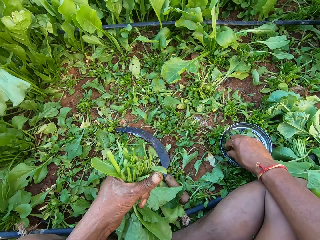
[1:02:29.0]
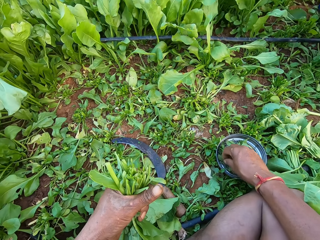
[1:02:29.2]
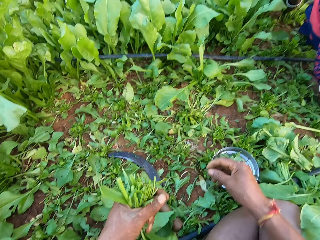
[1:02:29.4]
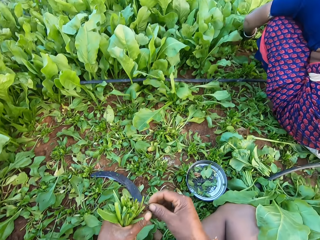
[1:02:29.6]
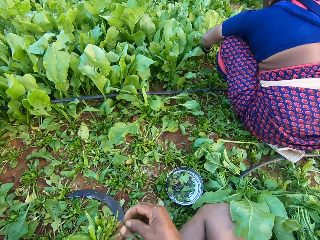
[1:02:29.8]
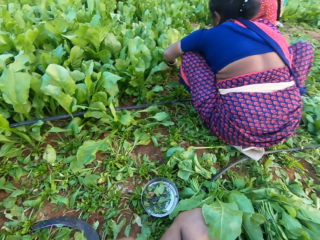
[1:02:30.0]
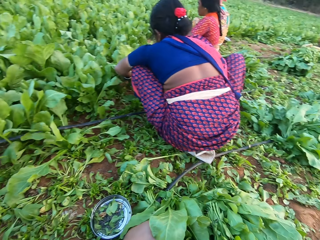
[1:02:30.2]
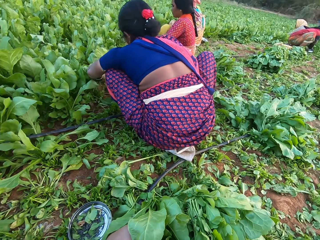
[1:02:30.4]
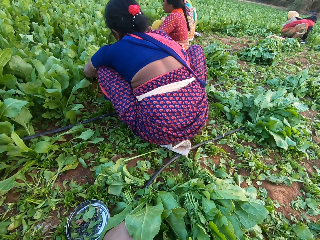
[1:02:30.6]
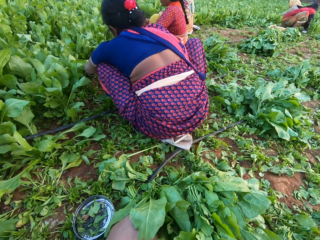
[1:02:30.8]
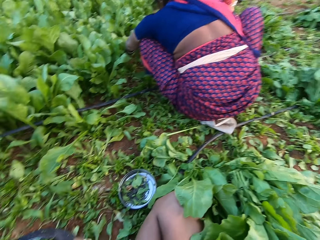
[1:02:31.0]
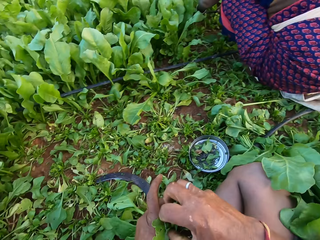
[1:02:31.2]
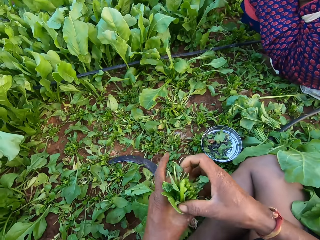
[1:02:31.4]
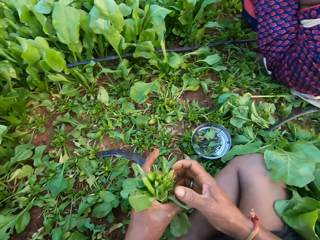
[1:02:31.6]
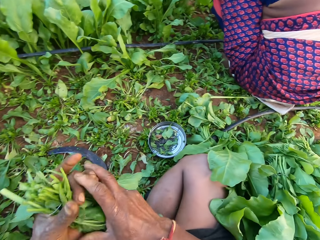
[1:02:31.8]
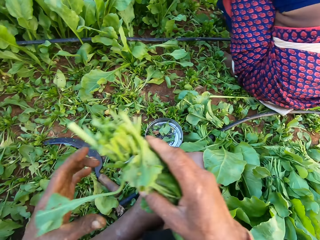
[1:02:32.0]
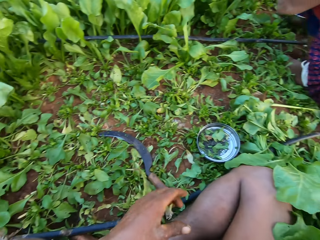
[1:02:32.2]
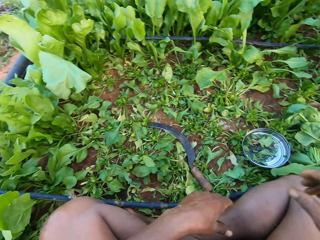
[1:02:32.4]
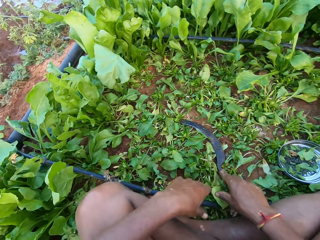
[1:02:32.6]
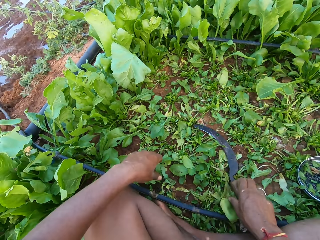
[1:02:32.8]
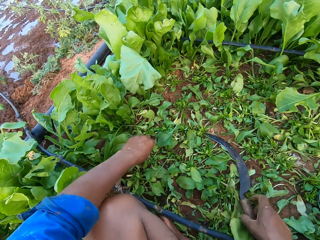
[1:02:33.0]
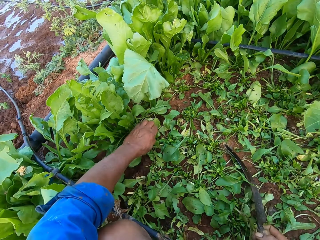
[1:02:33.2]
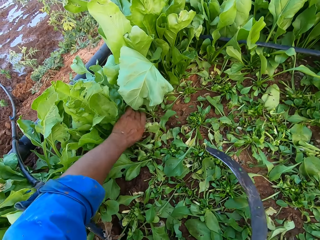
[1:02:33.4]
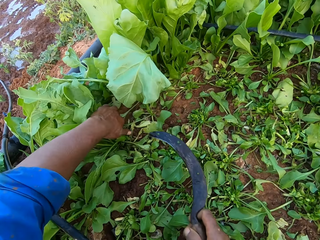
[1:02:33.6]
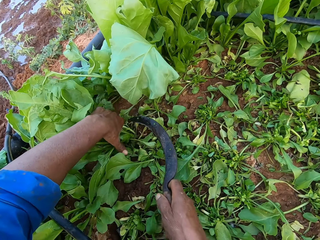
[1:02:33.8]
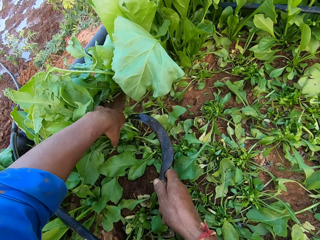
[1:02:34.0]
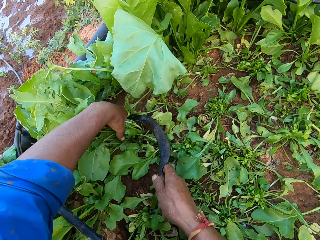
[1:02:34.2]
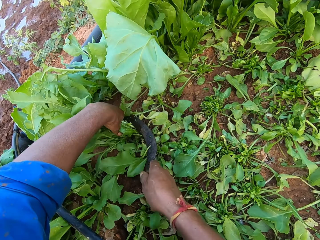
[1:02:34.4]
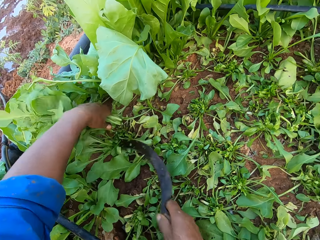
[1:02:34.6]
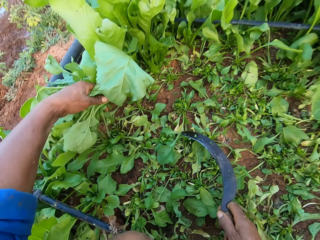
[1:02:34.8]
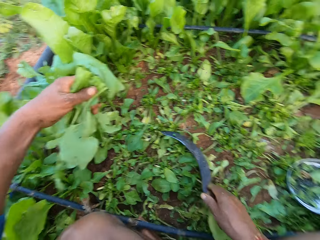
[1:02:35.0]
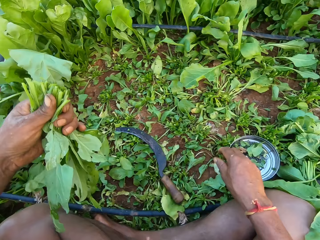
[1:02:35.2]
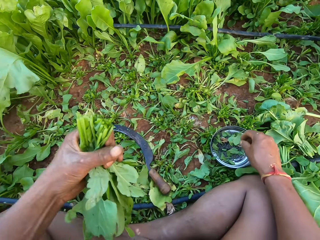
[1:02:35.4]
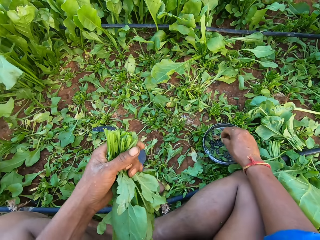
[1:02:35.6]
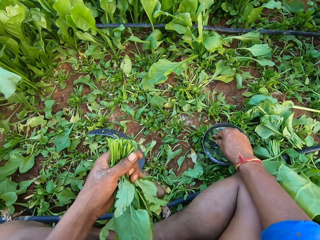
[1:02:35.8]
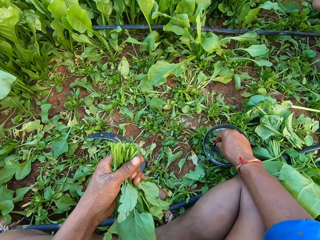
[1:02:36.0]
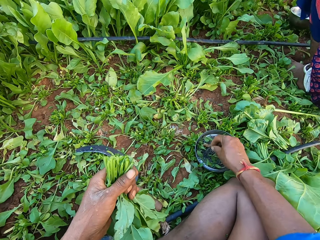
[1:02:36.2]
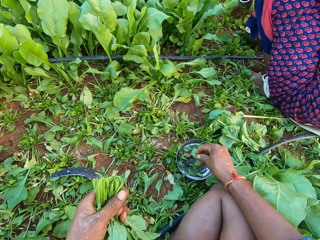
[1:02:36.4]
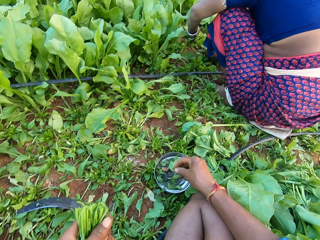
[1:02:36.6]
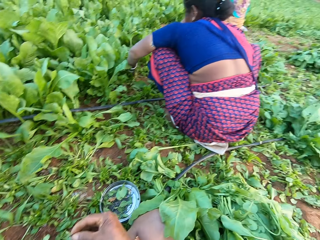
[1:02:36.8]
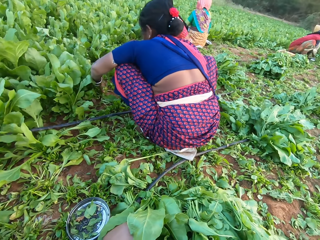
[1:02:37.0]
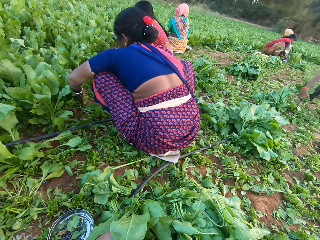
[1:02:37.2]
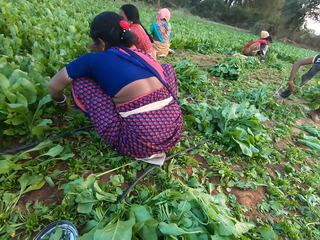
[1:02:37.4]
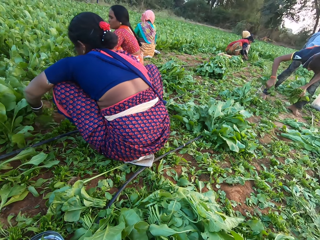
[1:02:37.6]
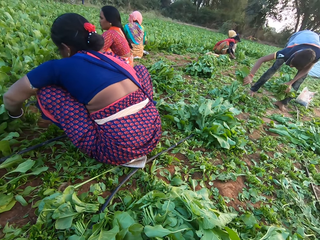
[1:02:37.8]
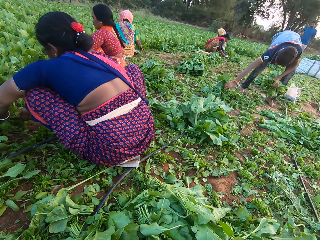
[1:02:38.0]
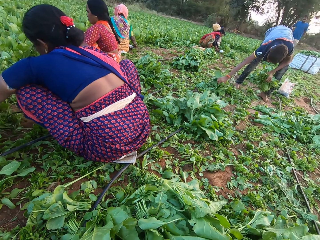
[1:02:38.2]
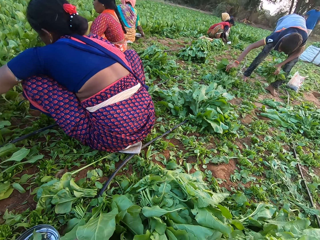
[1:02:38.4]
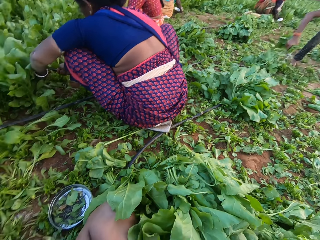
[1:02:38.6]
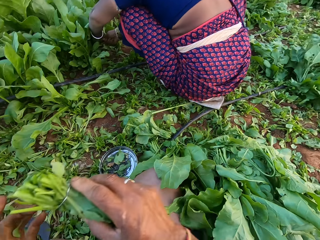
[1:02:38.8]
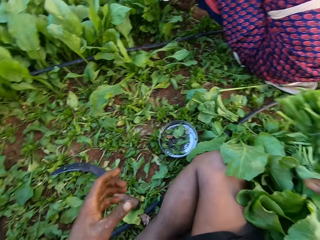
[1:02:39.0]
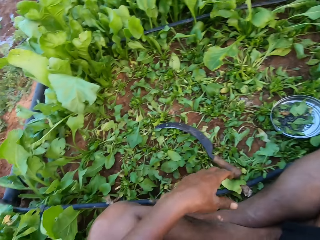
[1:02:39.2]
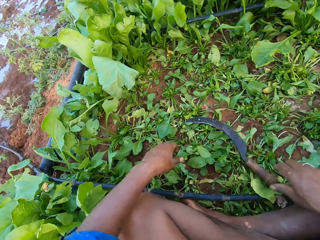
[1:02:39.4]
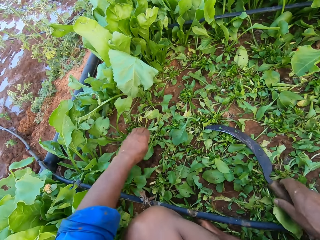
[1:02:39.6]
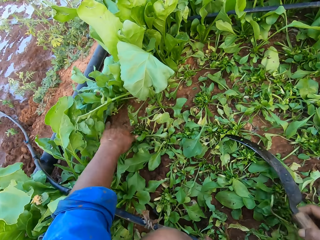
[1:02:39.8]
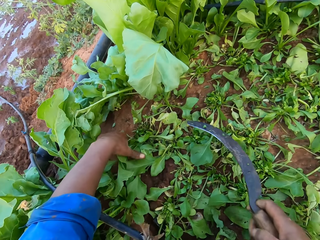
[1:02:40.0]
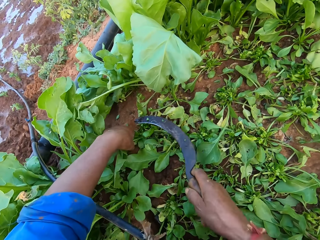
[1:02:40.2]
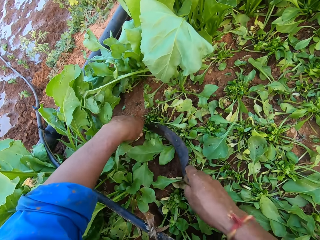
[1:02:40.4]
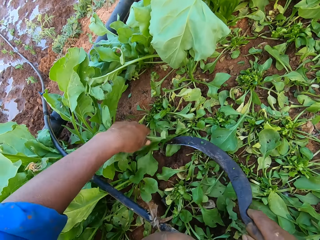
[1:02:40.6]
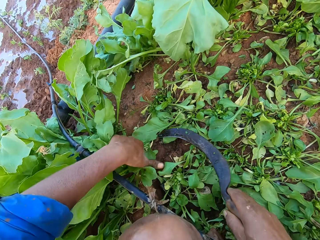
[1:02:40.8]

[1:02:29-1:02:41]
The camera wearer picks a rubber band from the metal plate on the ground with his right hand. The woman cuts the spinach plants from the ground with the sickle in her right hand. The camera wearer holds the rubber band with his hands and stretches the rubber band with his hands. He looks around. He binds the spinach plants in his left hand with the rubber band around his right hand. He passes the bundle of spinach plants from his left hand to his right hand. He drops the vegetables. He picks the sickle from the ground with his right hand. He holds the spinach plants on the ground with his left hand. He cuts the spinach plants from the ground with the sickle in his right hand. He drops the sickle on the ground with his right hand. He picks a rubber band from the metal plate on the ground with his right hand. The man picks a bundle of spinach plants from the ground with his right hand. The camera wearer looks around. The man picks a bundle of spinach plants from the bundles of spinach plants on the ground with his right hand. The camera wearer drops the bundle of spinach plants on the ground with his right hand. He picks the sickle from the ground with his right hand. He holds the spinach plants on the ground with his left hand. He cuts the spinach plants from the ground with the sickle in his right hand.

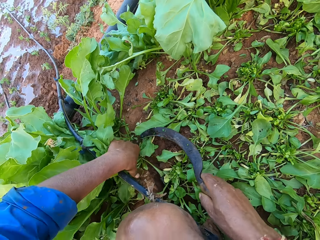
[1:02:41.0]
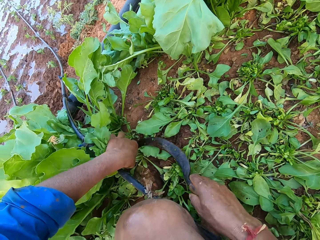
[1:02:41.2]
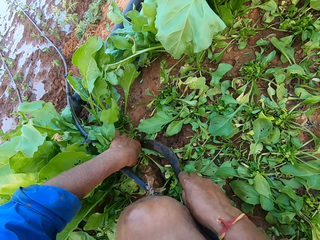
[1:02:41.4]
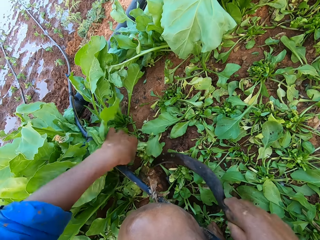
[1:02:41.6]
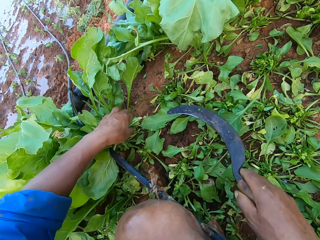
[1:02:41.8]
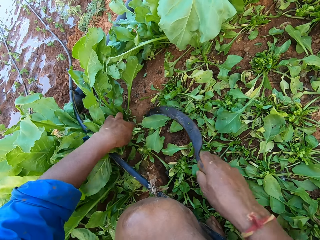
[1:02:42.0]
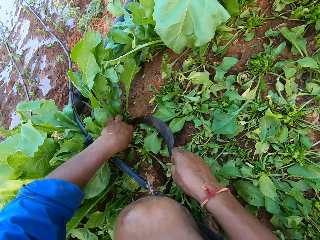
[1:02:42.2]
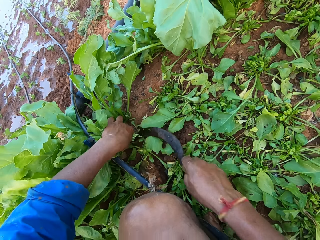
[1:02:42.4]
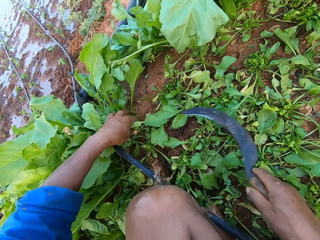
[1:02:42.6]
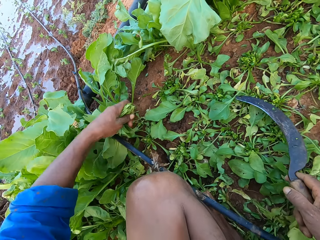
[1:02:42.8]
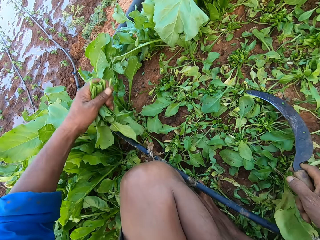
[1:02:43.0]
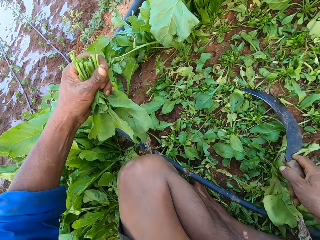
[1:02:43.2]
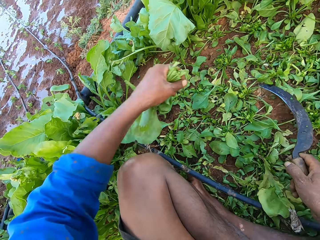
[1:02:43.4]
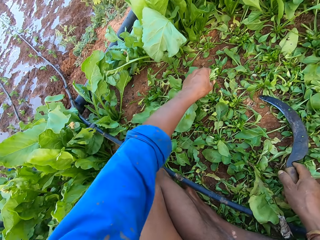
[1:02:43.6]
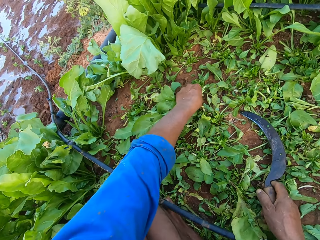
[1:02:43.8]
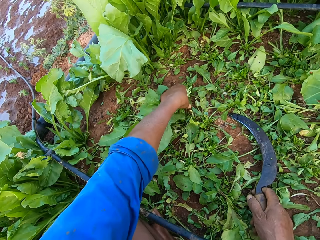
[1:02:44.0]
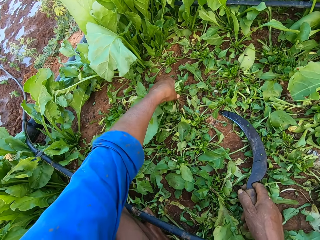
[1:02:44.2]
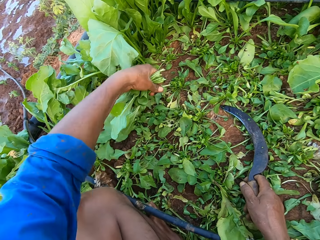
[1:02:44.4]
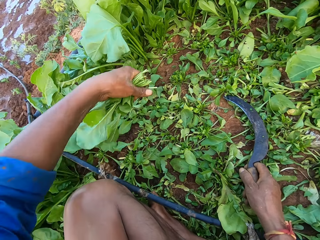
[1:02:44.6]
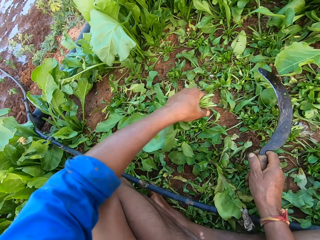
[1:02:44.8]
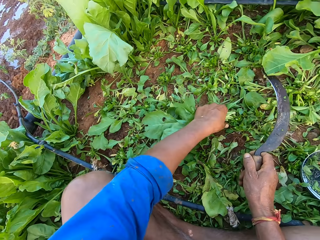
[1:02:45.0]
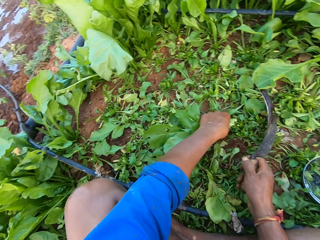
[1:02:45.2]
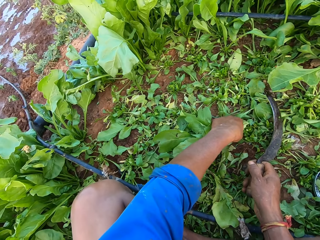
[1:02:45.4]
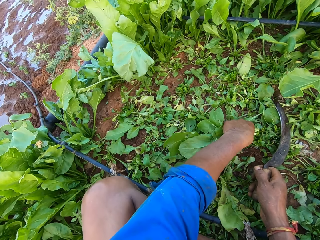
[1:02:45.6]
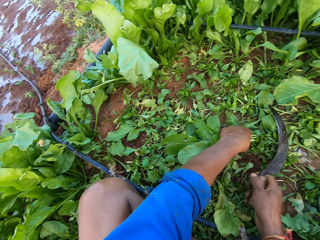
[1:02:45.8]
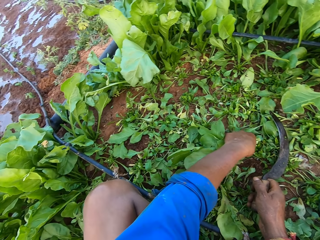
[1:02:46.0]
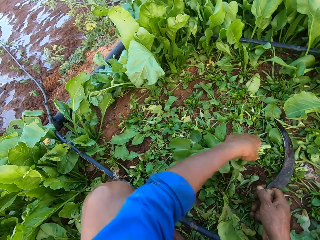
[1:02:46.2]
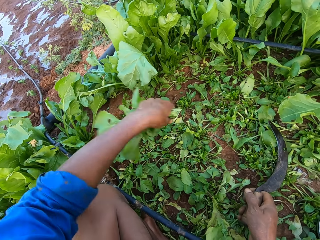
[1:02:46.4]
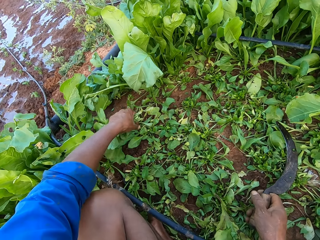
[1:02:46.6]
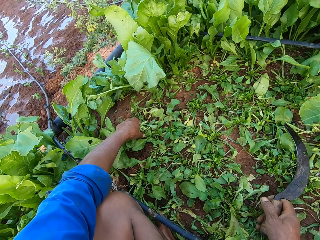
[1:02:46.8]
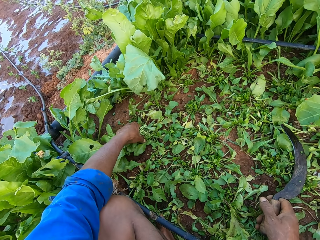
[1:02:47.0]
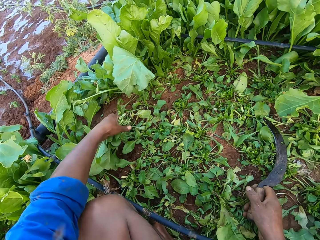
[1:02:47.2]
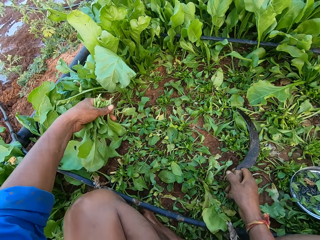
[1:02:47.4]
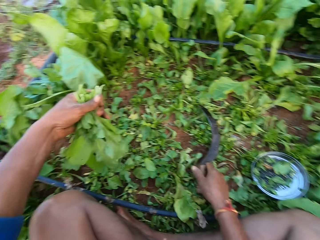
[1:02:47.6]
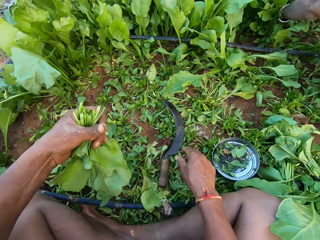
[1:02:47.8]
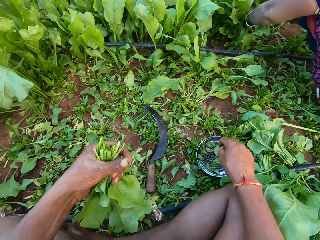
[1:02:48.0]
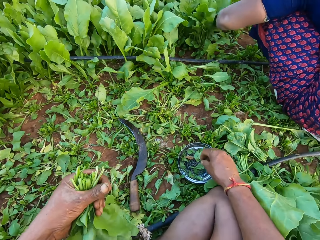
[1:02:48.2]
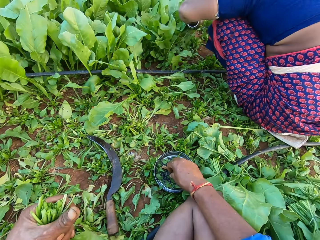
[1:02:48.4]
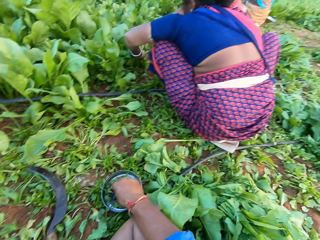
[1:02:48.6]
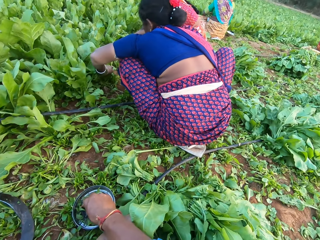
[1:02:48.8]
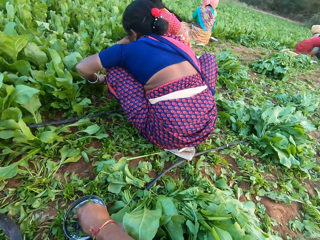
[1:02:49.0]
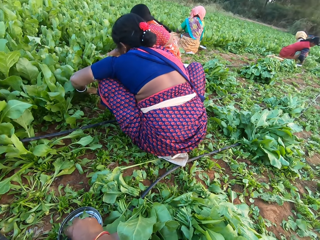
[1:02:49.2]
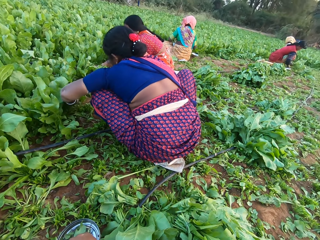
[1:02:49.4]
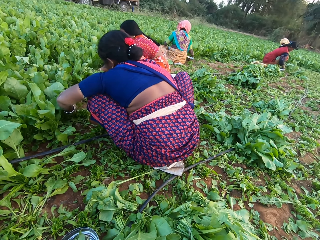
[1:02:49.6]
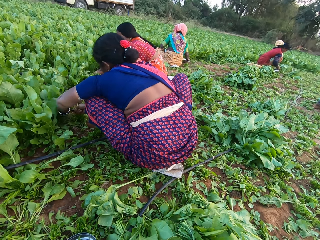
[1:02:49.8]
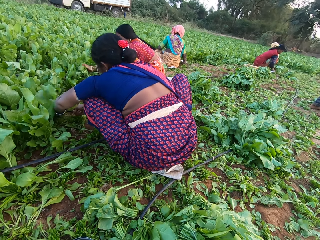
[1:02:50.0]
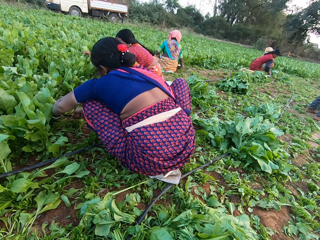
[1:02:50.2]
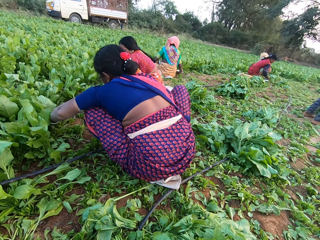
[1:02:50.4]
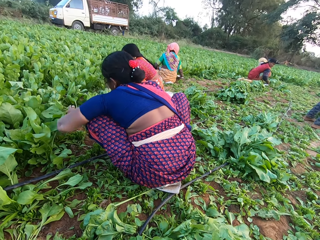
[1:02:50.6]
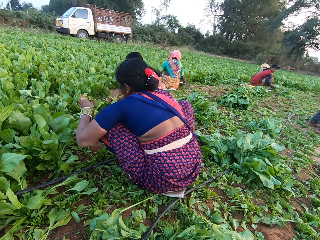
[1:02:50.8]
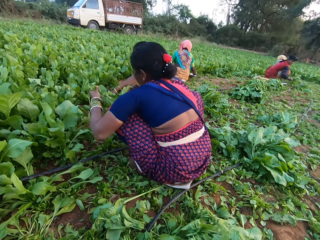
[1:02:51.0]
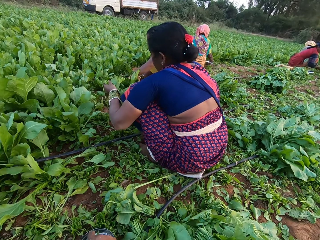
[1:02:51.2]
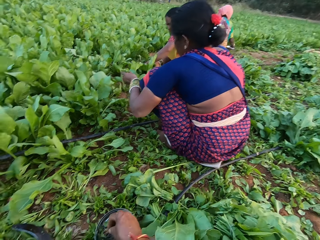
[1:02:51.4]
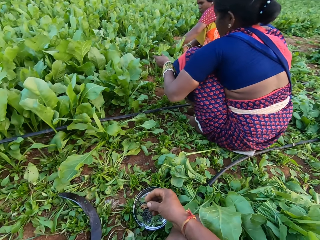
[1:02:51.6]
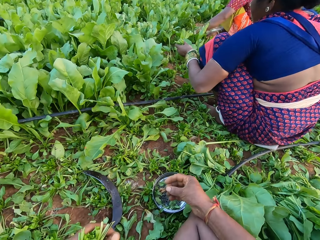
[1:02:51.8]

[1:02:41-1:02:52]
The camera wearer holds the spinach plants on the ground with his left hand. He cuts the spinach plants from the ground with the sickle in his right hand. He holds the spinach plants on the ground with his left hand. He cuts the spinach plants from the ground with the sickle in his right hand. He places the sickle on the ground with his right hand. He uproots a spinach plant from the ground with his left hand. He lifts the sickle from the ground with his right hand. He uproots a spinach plant from the ground with his left hand. He uproots a spinach plant from the ground with his left hand again. He drops the sickle on the ground with his right hand. He picks a rubber band. He touches the content of the metal plate on the ground with his right hand. He converses with the group of people. The woman holds the spinach plants on the ground with her left hand. Another woman cuts the spinach plants from the ground with the sickle in her right hand. The first woman cuts the spinach plants from the ground with the sickle in her right hand. The camera wearer looks around.
